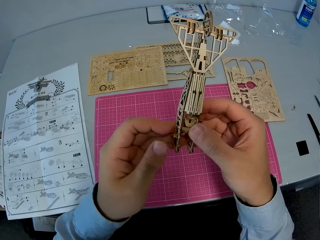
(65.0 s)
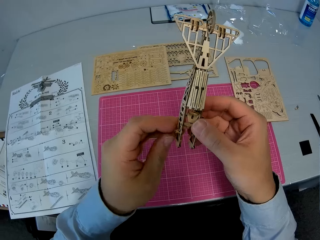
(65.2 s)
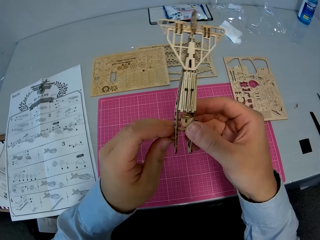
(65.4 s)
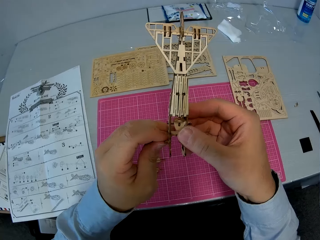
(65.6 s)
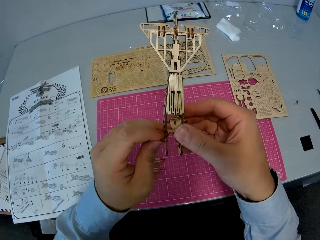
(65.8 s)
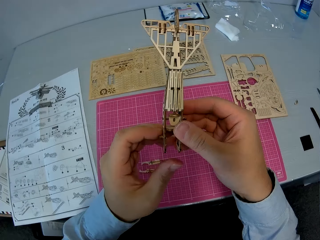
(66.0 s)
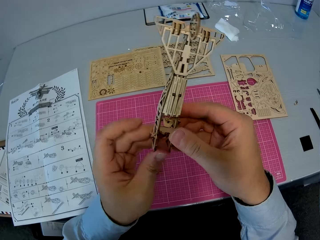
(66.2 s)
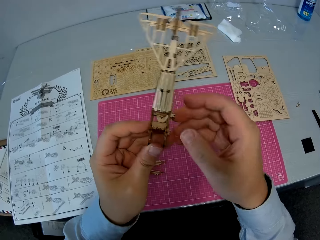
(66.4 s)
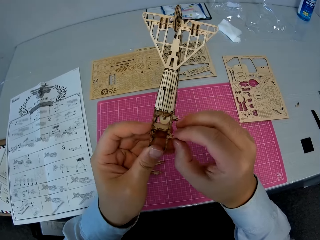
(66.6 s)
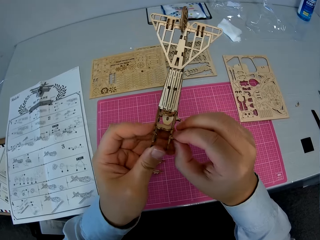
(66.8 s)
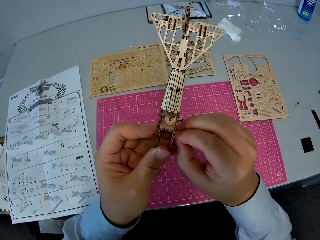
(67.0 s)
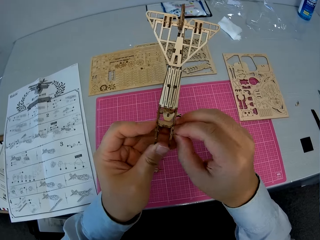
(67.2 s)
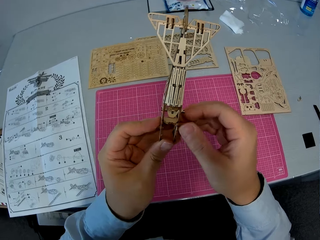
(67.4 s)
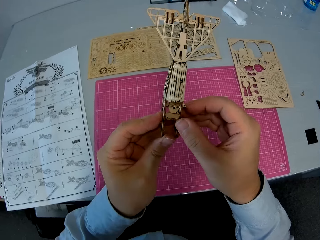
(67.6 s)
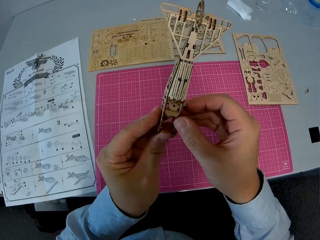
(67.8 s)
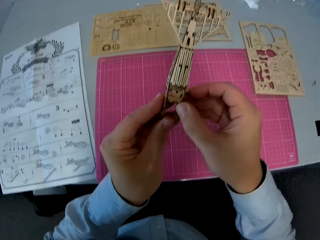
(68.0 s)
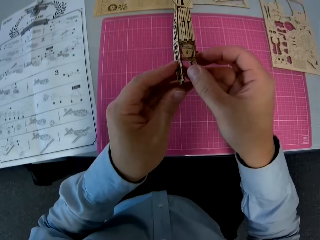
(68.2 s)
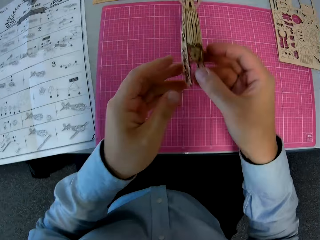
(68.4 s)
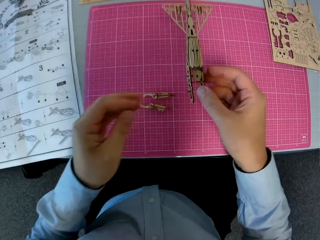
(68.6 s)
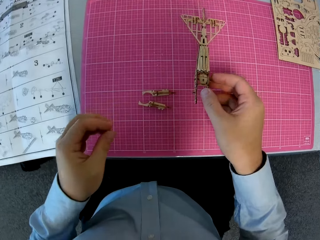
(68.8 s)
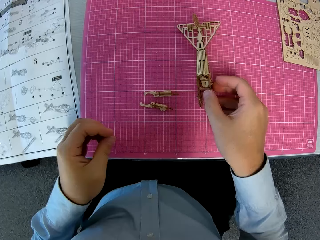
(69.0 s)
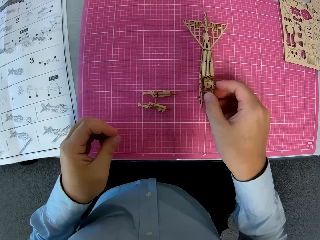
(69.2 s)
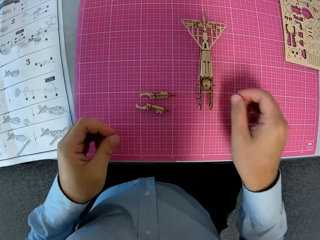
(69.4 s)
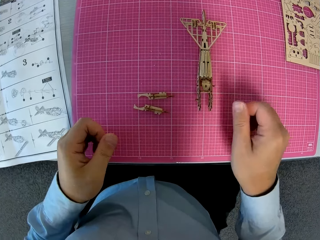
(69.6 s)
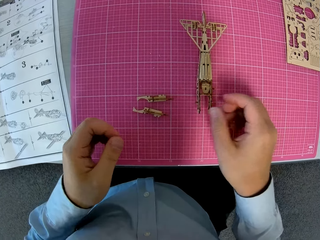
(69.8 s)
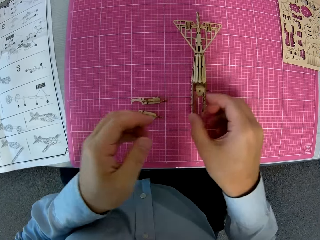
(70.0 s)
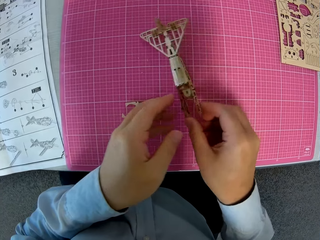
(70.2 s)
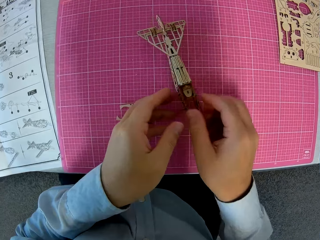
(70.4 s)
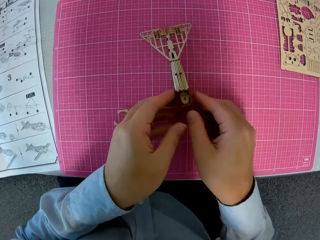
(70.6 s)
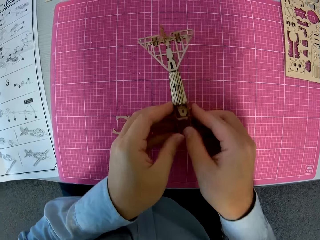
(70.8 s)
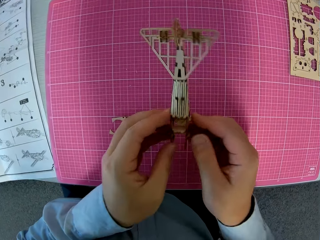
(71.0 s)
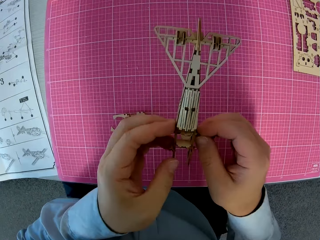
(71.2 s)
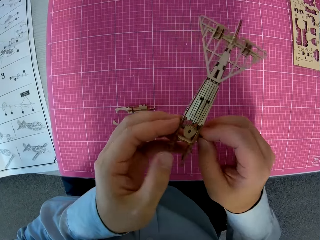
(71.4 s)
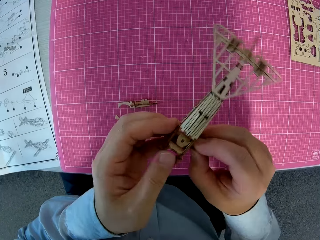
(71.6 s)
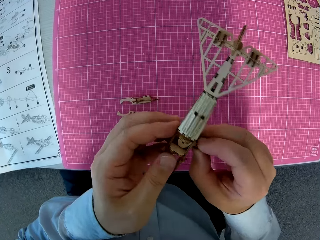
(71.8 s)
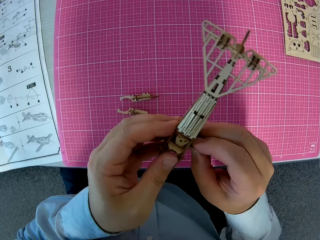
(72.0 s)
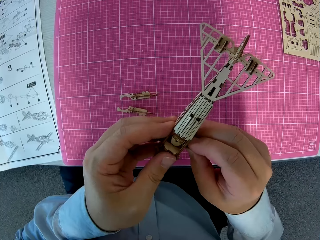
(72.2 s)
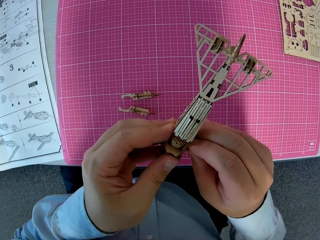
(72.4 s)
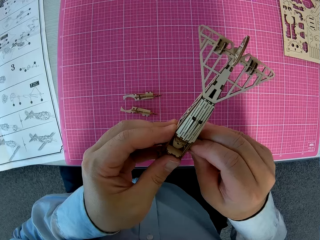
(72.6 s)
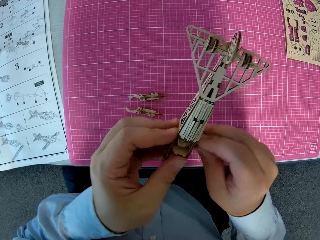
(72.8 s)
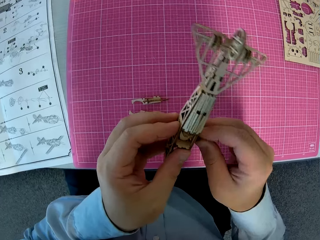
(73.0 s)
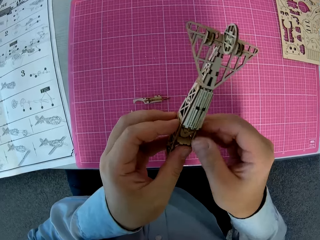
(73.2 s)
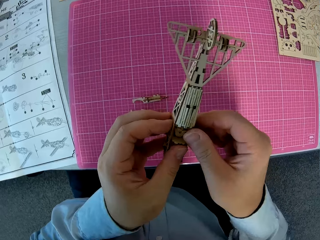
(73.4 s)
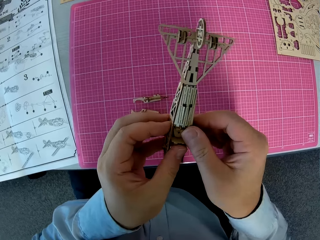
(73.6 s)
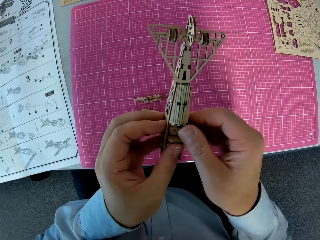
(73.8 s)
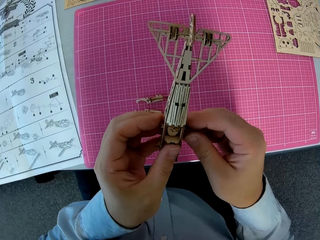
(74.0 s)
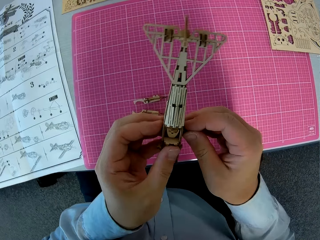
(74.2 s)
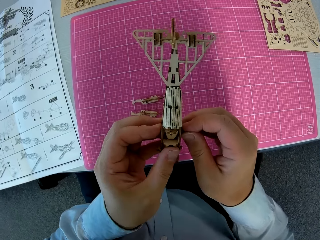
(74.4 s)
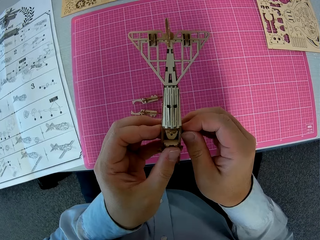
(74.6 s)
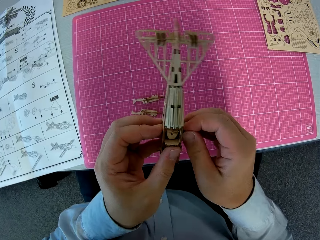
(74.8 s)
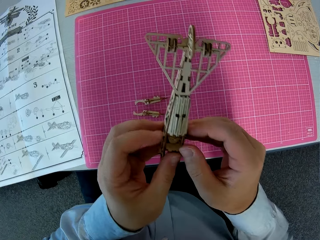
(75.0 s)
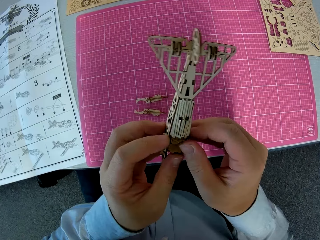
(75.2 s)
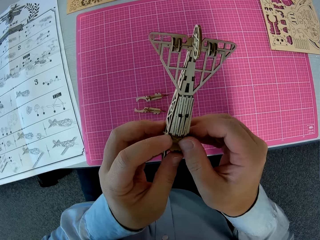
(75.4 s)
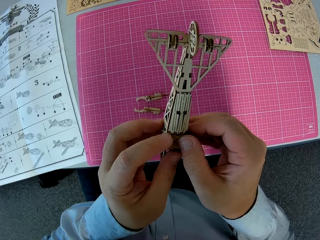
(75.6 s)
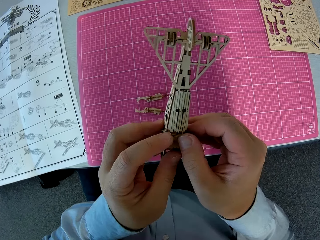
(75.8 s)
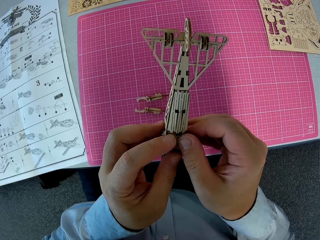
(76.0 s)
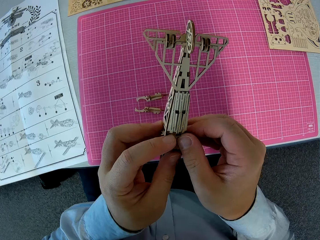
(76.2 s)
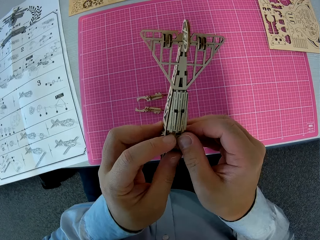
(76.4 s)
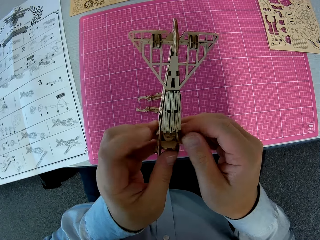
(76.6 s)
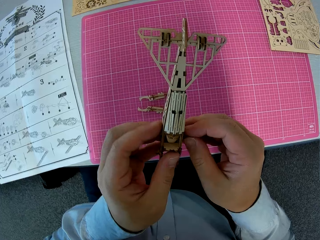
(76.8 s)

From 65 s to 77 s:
The camera wearer tightens the paperboard on something. They place the assembled wooden pieces on the cutting sheet. They pick up the assembled wooden pieces from the cutting sheet. They adjust the assembled wooden pieces. They tighten the paperboard on something.

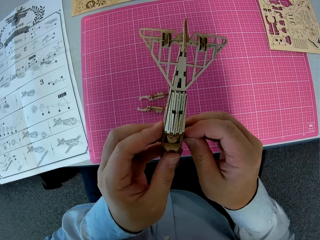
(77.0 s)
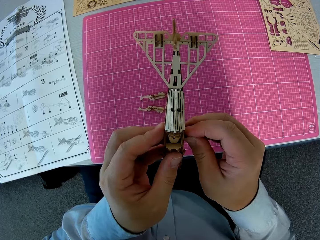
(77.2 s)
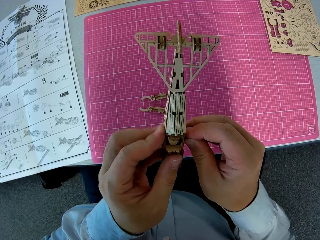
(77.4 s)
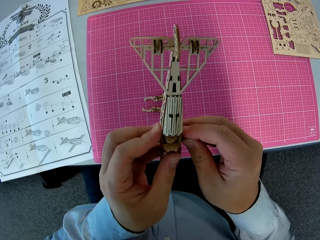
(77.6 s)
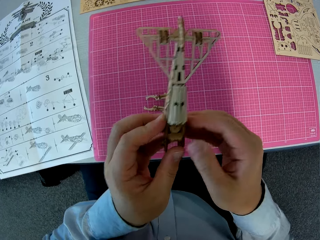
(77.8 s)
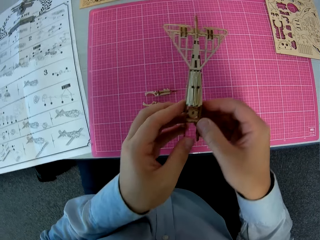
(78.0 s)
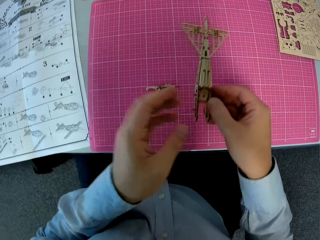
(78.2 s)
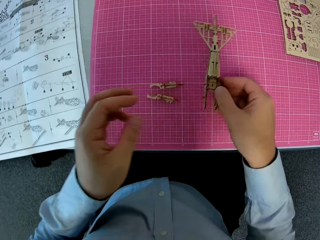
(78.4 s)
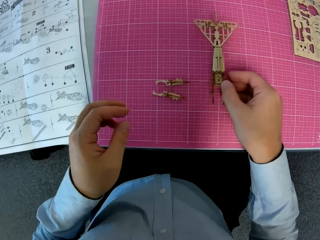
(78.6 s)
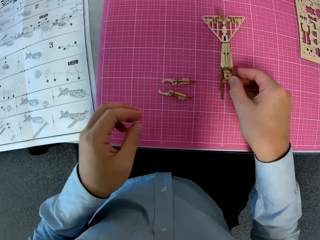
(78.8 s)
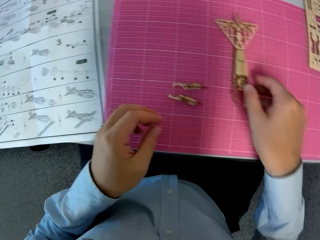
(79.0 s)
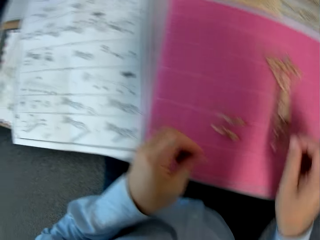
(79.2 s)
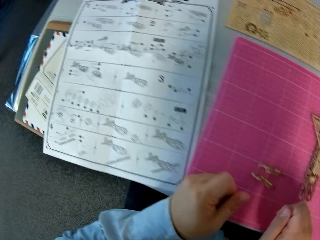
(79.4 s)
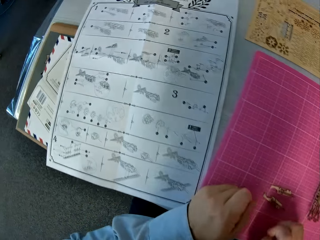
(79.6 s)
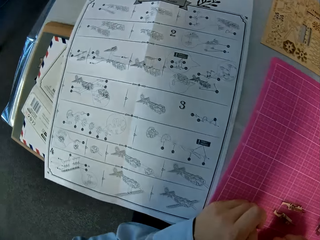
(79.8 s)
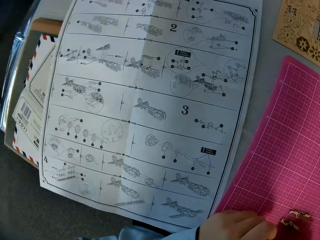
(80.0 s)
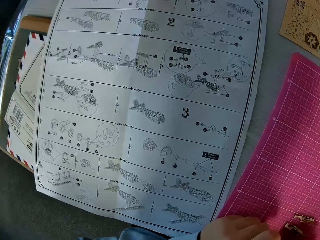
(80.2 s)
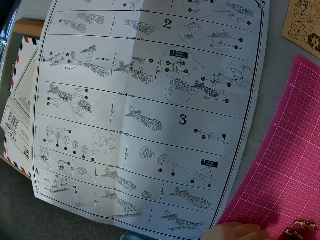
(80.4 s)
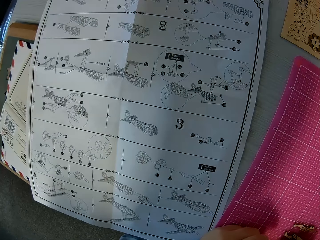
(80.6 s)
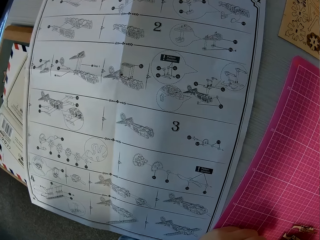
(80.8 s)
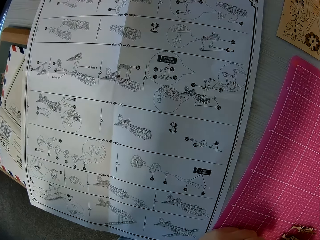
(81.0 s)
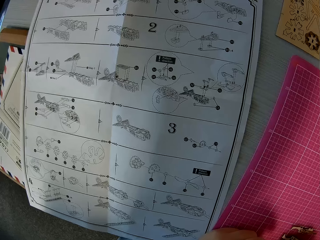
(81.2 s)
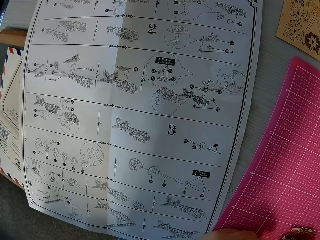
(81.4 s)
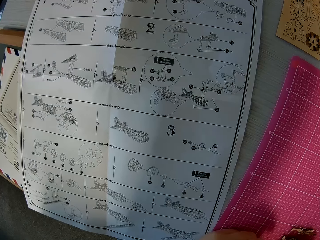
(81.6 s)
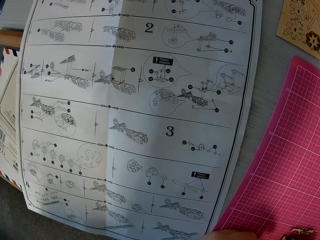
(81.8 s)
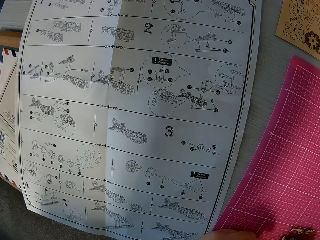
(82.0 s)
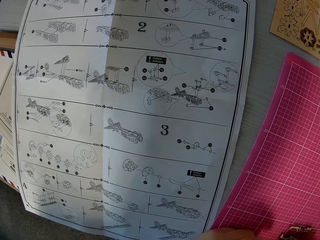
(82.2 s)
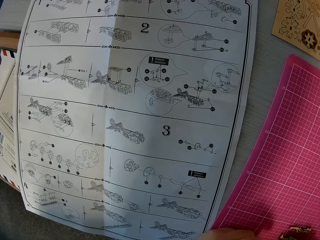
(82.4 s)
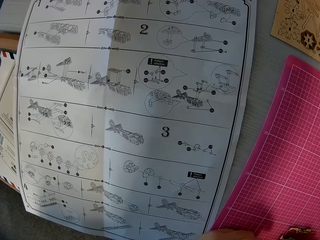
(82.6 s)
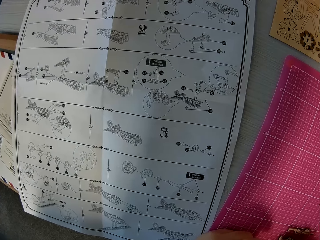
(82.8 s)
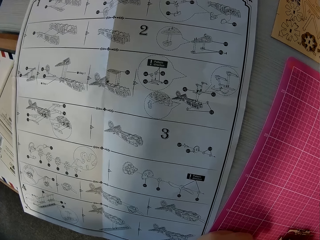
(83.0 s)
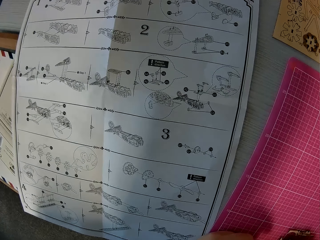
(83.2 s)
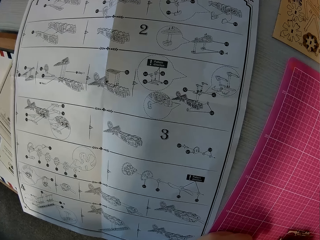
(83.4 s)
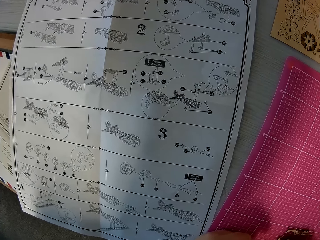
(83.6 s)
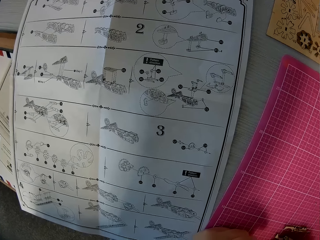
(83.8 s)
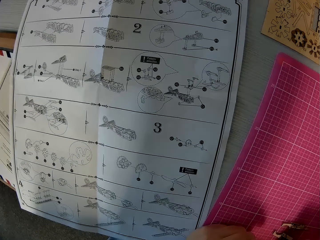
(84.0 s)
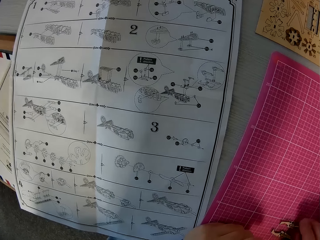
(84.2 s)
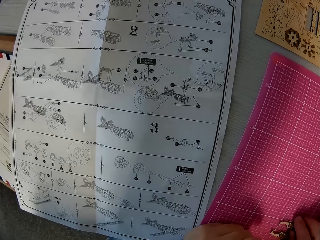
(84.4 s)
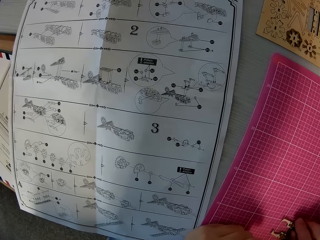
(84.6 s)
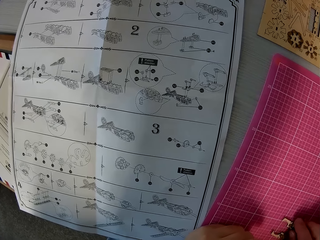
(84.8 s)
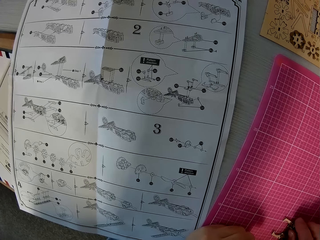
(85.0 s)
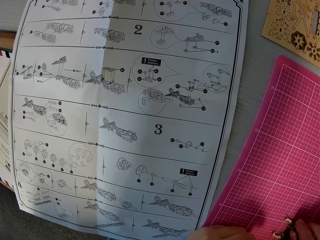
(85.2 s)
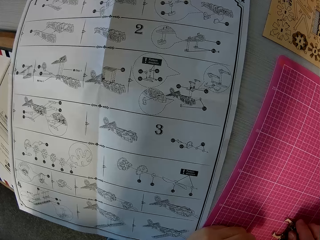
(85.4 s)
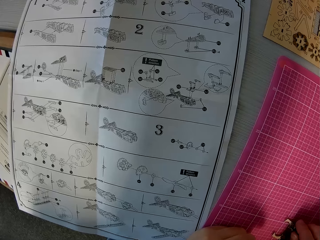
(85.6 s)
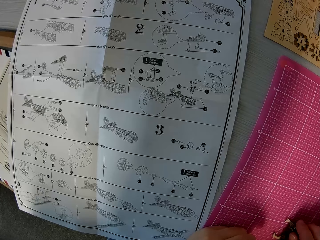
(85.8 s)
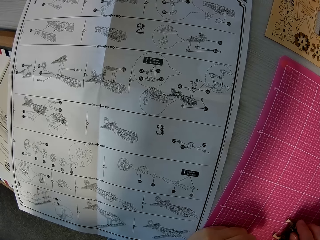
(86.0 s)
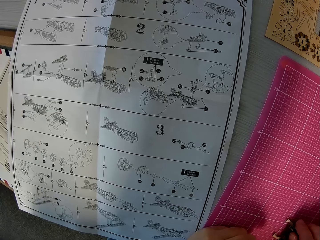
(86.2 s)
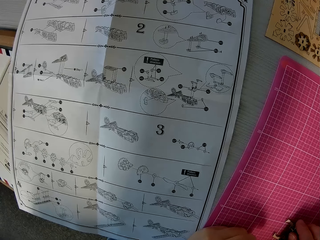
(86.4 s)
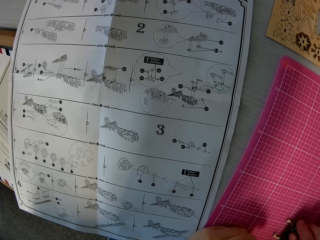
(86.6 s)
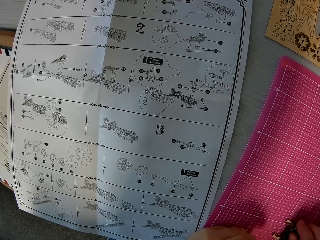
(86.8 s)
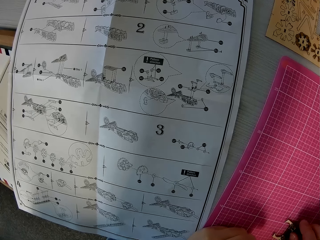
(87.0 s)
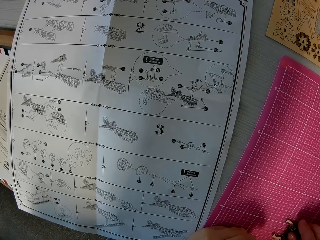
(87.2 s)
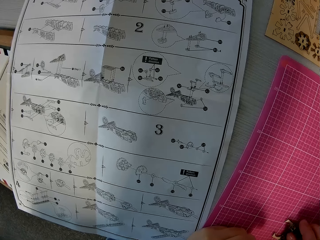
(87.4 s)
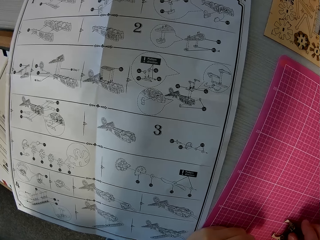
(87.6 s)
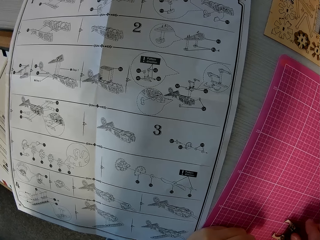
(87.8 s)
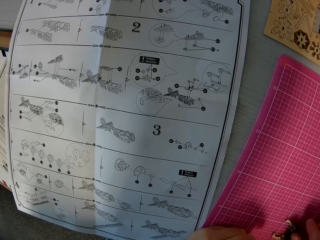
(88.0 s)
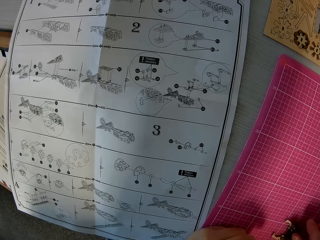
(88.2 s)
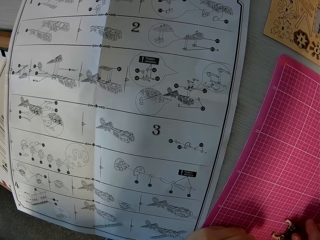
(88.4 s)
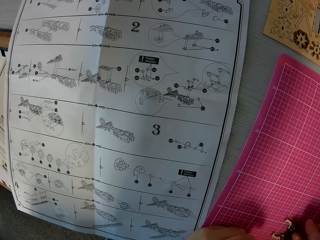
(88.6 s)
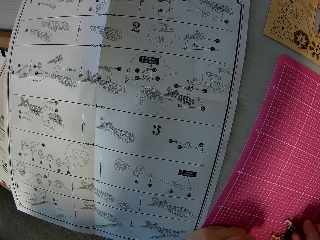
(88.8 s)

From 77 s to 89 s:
The camera wearer places the assembled wooden pieces on the cutting sheet. He looks at the instruction manual. He places his right hand on a wooden piece on the cutting sheet.
